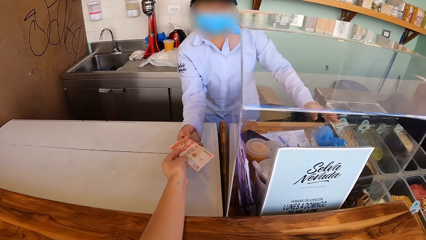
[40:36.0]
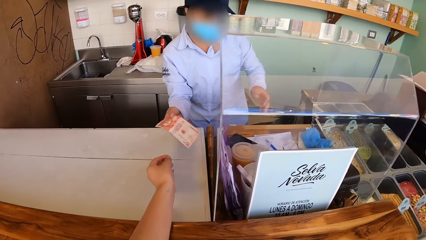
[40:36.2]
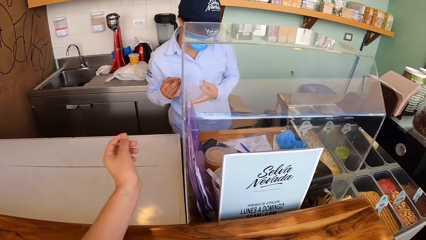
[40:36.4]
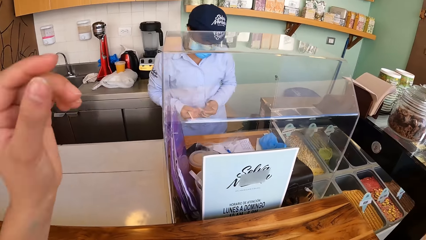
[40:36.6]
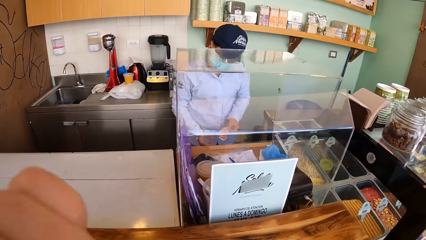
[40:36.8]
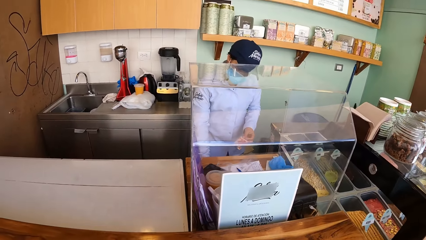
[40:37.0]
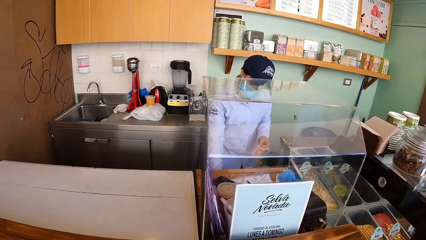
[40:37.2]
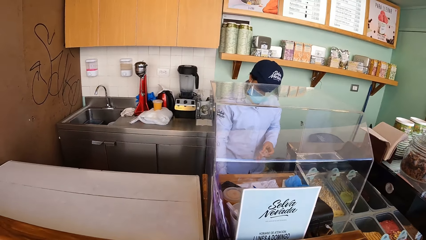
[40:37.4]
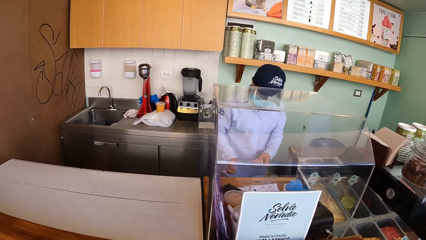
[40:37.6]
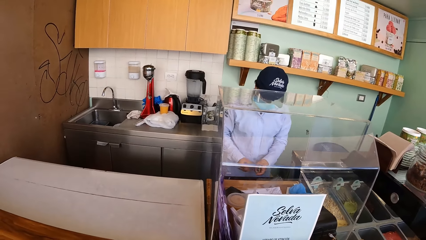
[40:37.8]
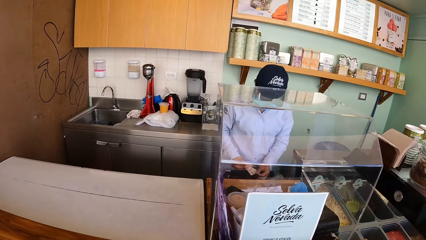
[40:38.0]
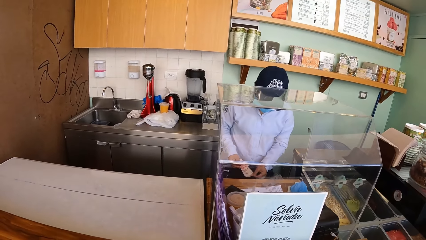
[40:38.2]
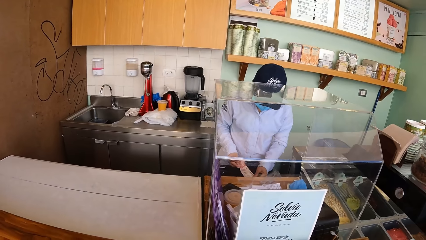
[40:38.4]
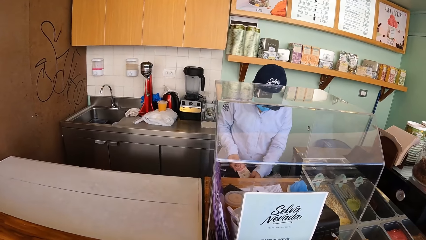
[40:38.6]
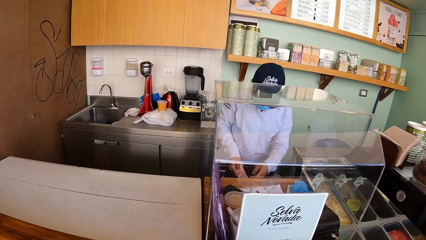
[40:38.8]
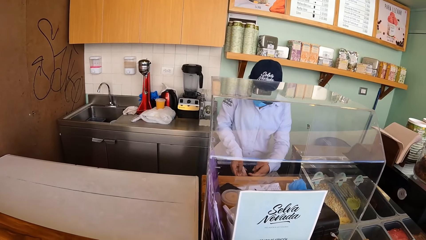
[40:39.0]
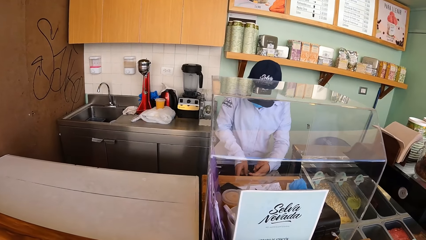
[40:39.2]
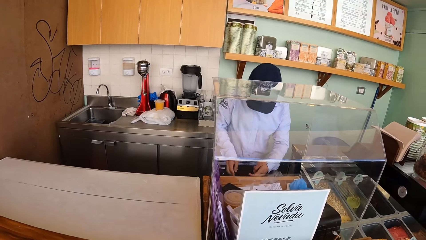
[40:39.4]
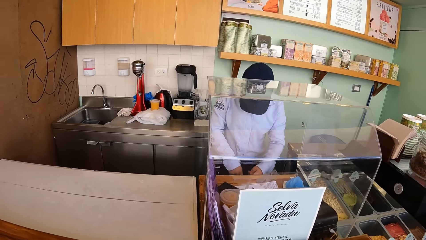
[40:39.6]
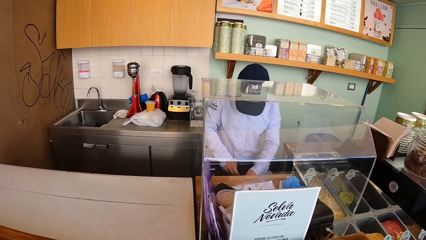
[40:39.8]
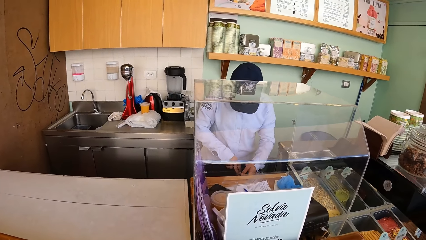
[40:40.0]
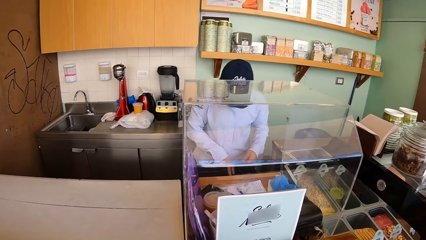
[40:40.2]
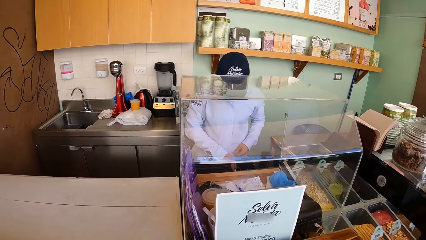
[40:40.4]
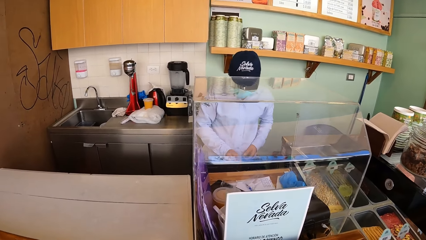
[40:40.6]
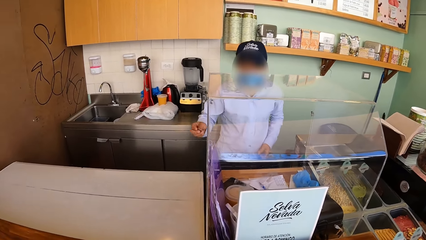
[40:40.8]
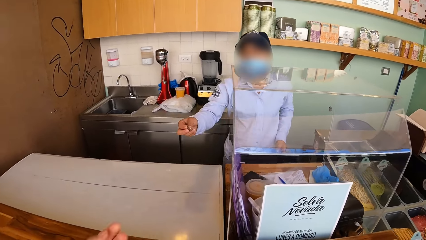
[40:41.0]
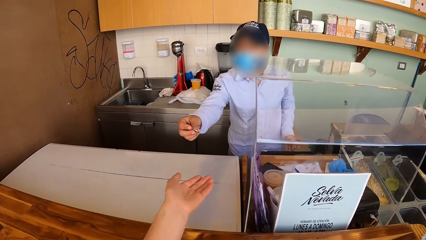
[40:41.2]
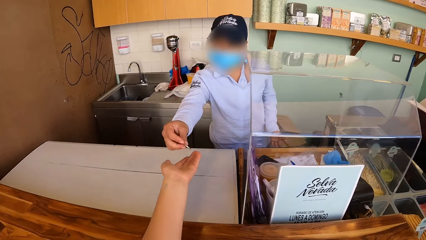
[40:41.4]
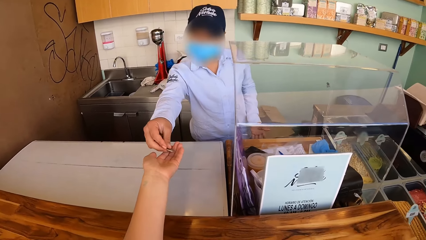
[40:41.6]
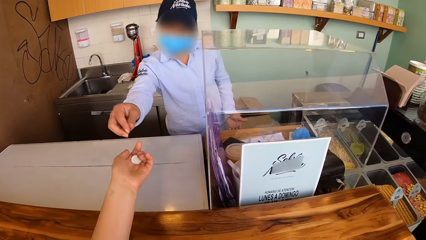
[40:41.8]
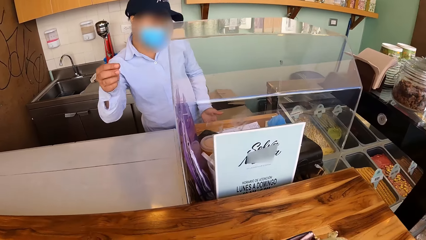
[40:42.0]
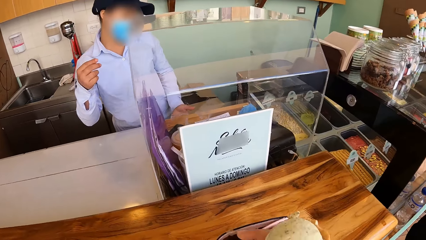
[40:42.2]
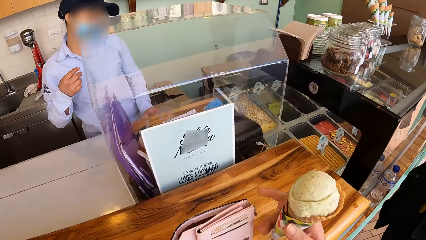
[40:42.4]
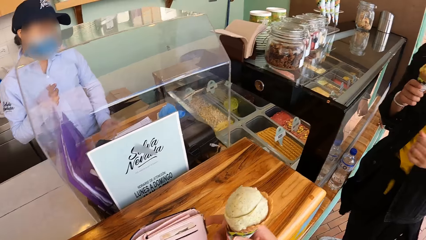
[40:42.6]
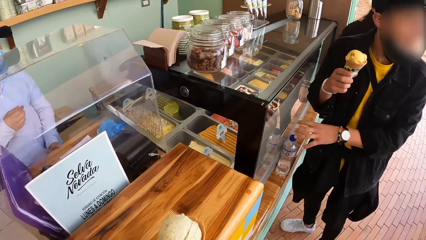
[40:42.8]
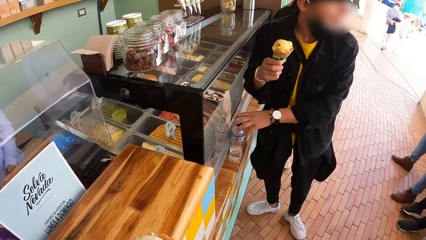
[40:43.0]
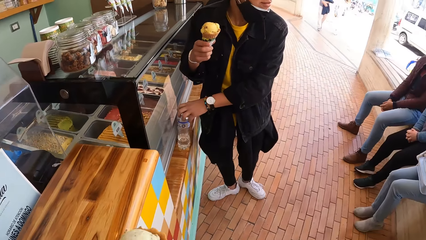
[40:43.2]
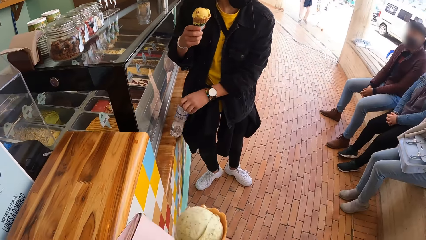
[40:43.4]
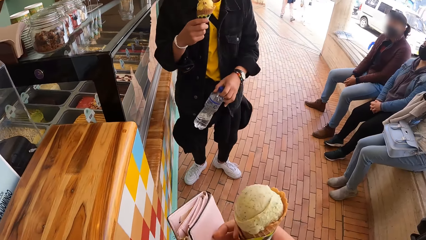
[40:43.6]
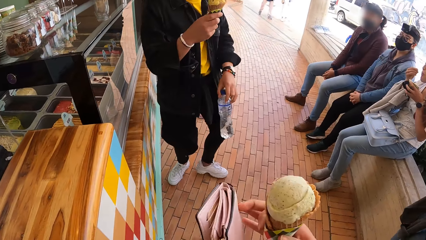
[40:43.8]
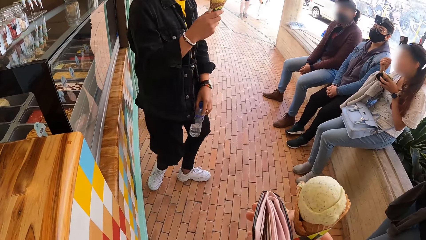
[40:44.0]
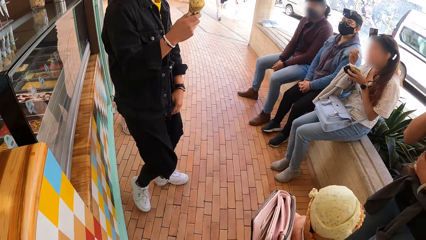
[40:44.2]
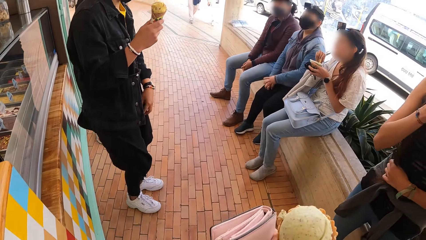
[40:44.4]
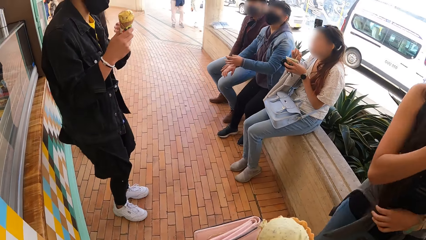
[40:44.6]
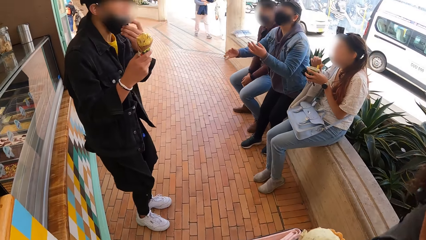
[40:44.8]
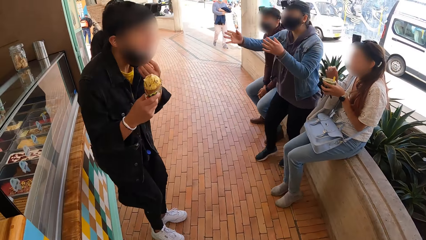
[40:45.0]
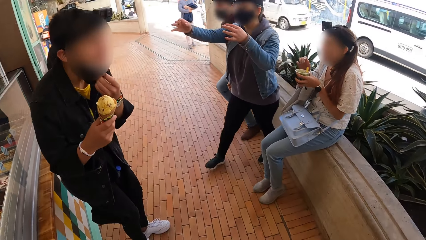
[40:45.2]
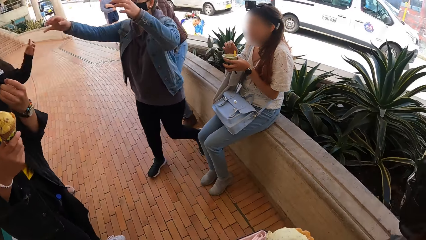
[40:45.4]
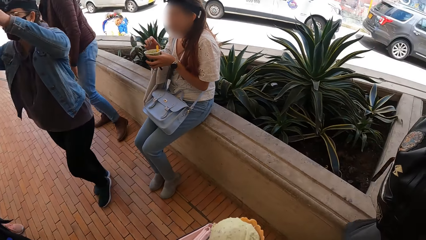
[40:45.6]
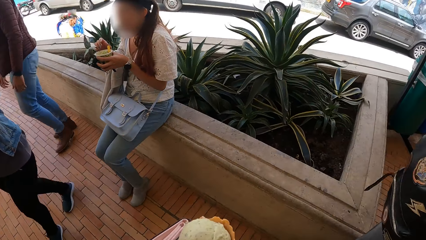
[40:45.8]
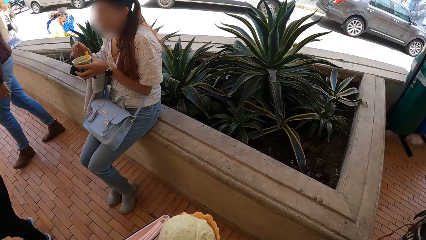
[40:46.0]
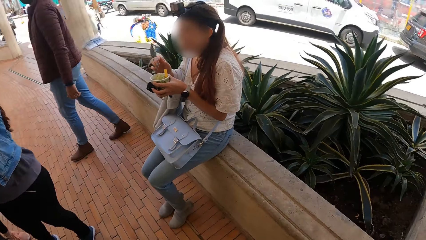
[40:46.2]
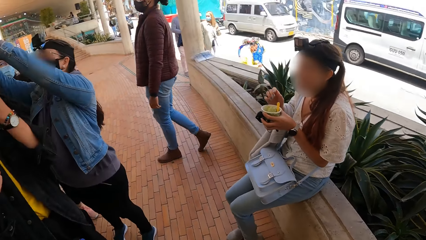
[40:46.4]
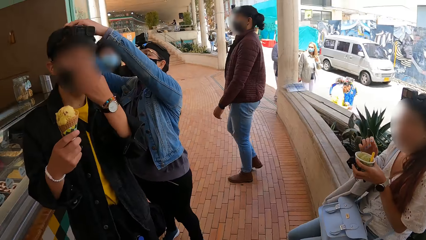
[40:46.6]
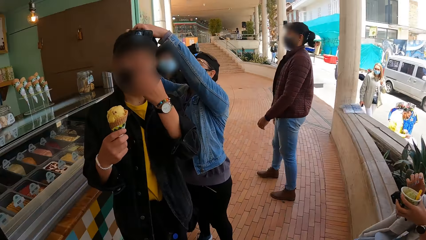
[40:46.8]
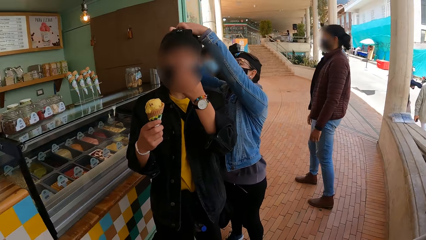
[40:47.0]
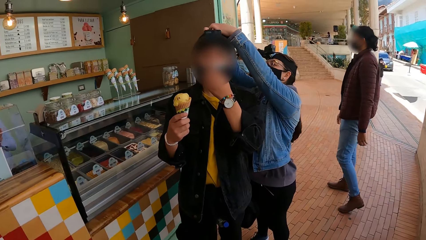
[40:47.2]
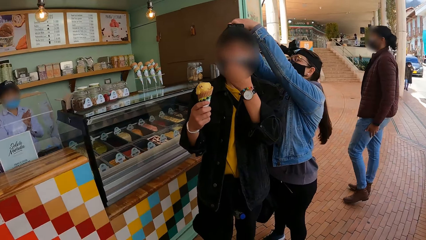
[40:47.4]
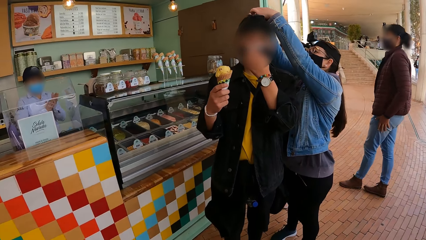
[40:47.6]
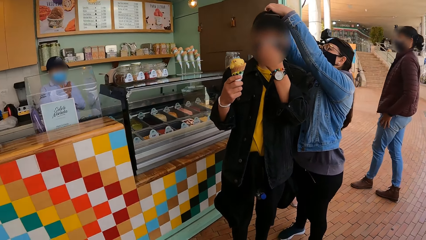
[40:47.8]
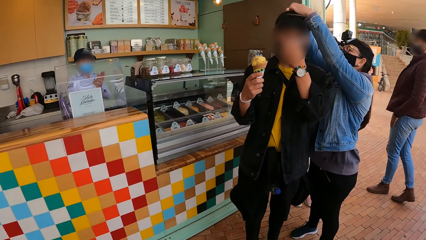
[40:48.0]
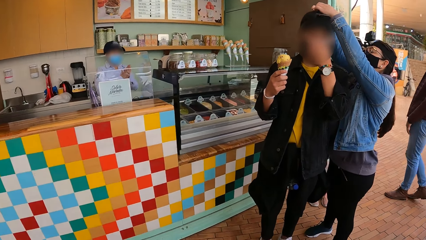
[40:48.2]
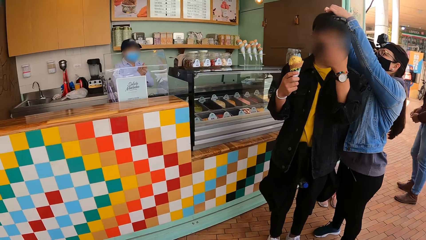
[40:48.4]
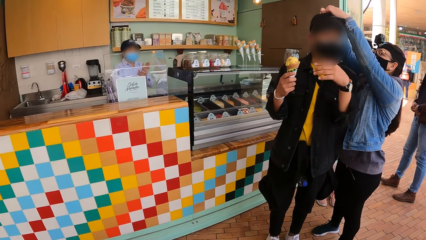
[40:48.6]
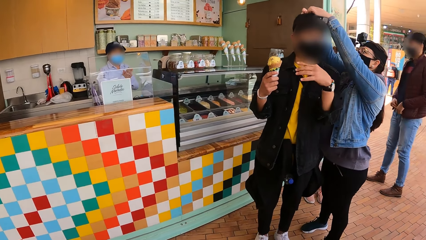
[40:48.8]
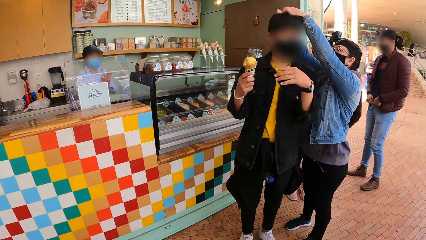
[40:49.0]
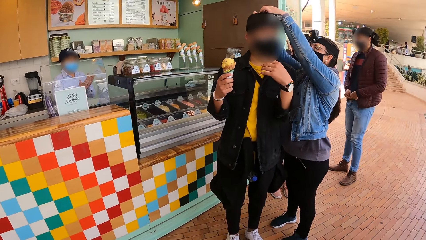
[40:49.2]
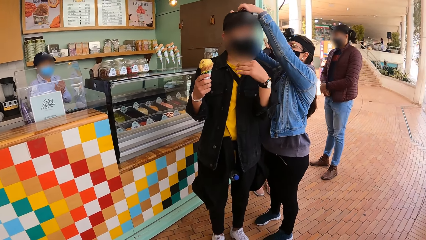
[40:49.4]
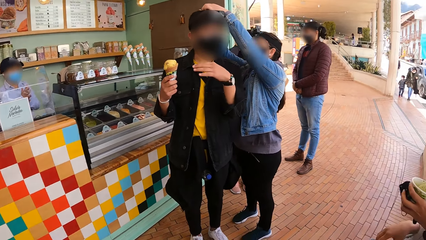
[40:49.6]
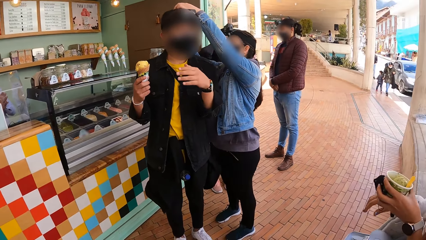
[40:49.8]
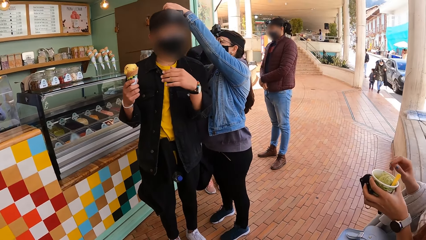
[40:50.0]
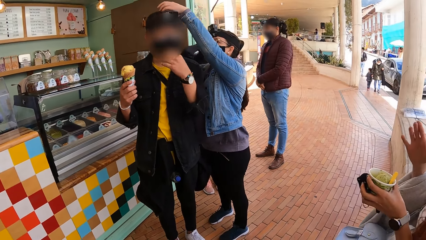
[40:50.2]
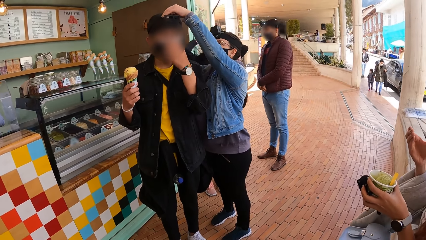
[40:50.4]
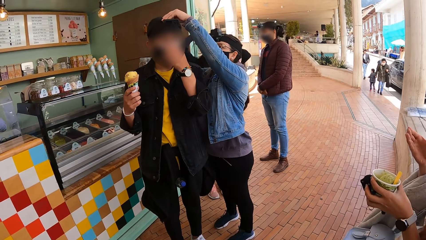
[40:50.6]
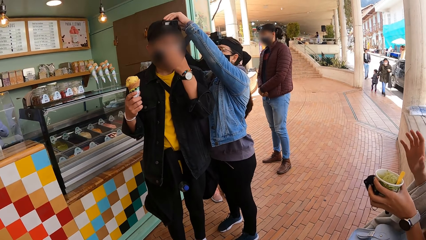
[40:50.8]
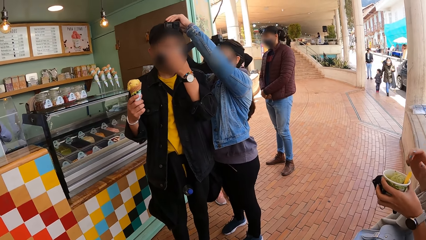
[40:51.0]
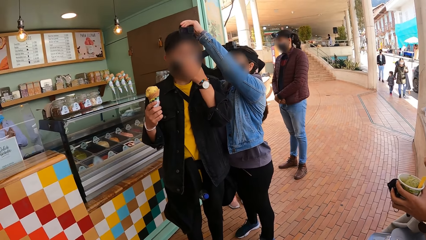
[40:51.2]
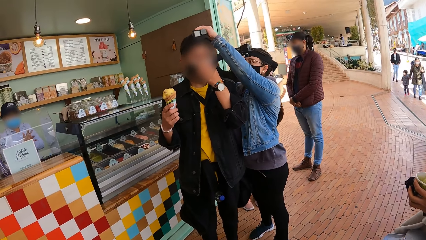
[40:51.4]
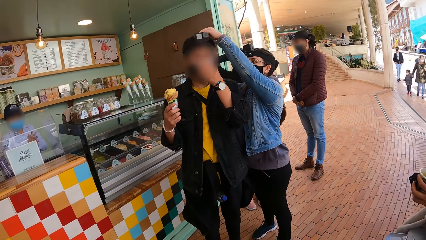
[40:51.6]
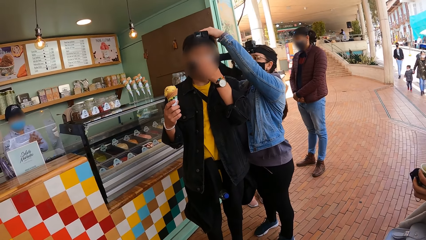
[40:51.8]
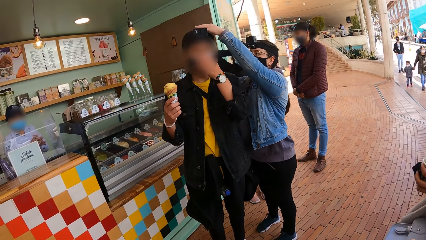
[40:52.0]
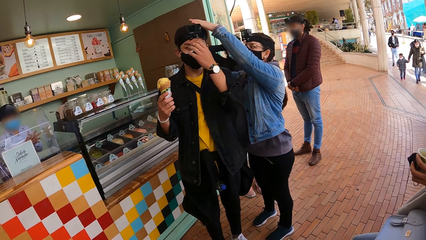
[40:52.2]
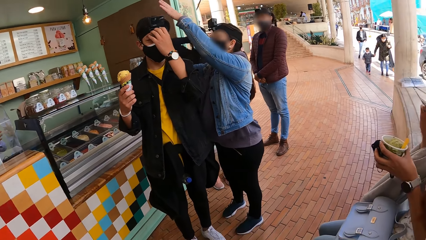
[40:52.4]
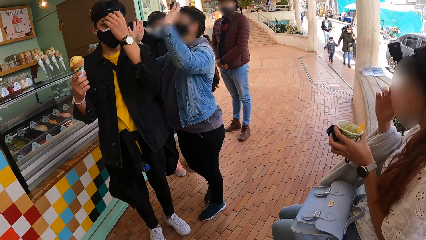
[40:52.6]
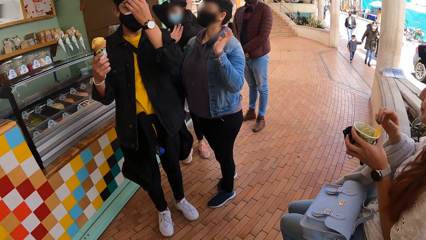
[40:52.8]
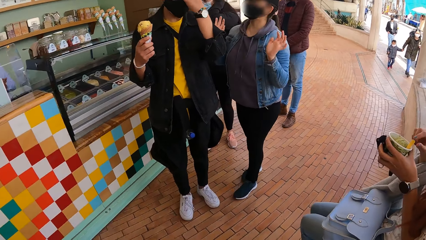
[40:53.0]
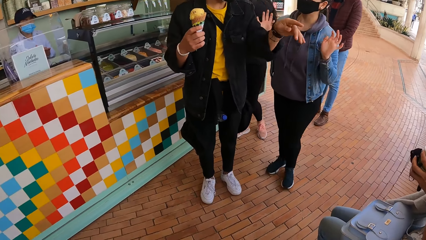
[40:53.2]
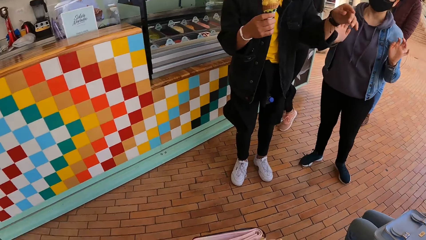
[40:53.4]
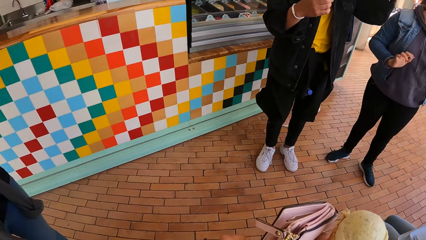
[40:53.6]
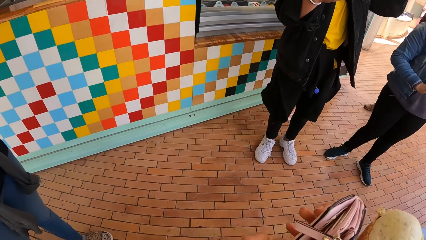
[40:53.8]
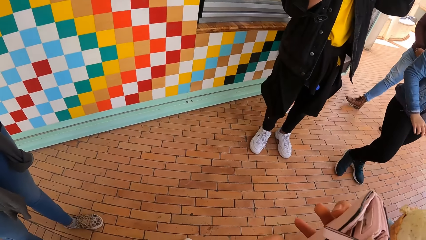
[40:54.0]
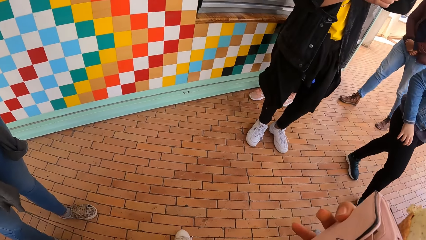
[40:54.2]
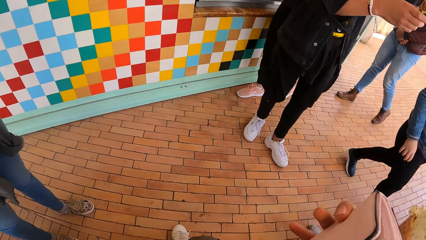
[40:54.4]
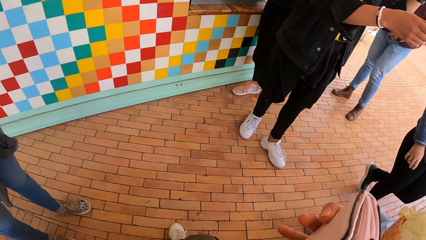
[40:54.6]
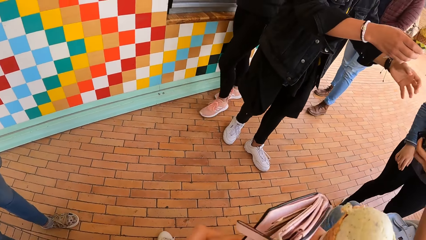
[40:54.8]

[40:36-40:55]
The server collects the cash from the camera wearer with his right hand, passes the cash from his right hand to his left hand, and opens the drawer with his right hand. The server holds the cash with both hands and drops the cash in the drawer with his right hand. The camera wearer looks around a woman. The server picks up a coin from the drawer with his right hand and closes the drawer with his left hand. The server passes the coin to the camera wearer with his right hand. The camera wearer passes the purse from her left hand to her right hand. A woman stands from the wall. The woman raises hands. A person stands up. The woman walks near a man. The man adjusts his face with his left hand. The woman adjusts the man's camera. The person walks around. A waiter rubs both hands together. The person walks near the counter. The man converses with another woman in the café and gestures. Another person gestures. The camera wearer looks around. The man touches his face. The first woman adjusts the man's camera, lowers hands, and turns. The first person talks to a third person. The first woman walks around. The man adjusts the camera.
